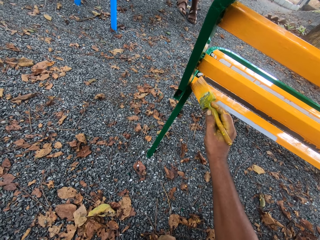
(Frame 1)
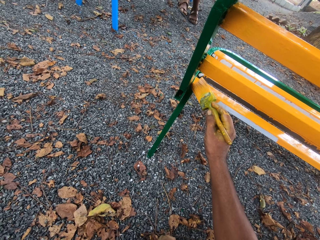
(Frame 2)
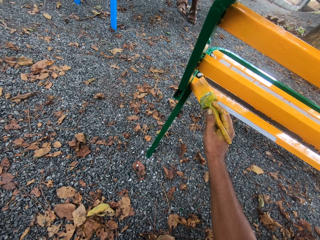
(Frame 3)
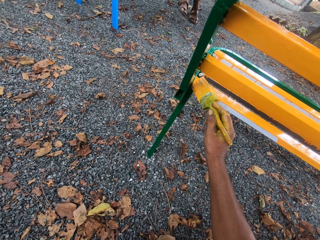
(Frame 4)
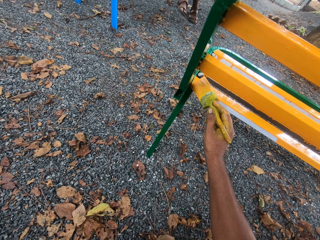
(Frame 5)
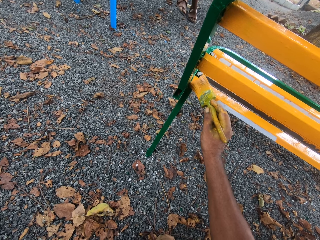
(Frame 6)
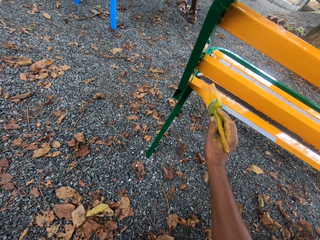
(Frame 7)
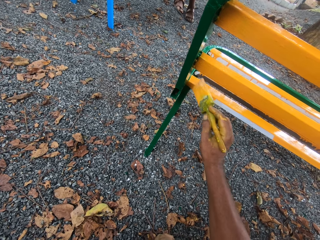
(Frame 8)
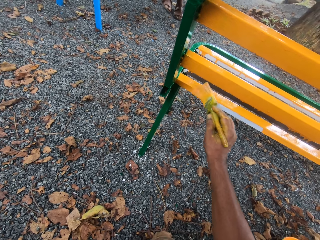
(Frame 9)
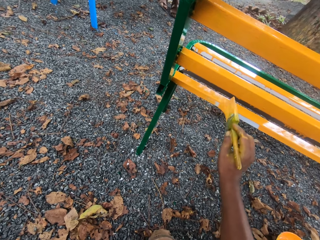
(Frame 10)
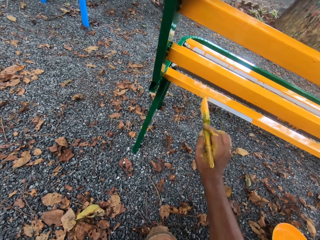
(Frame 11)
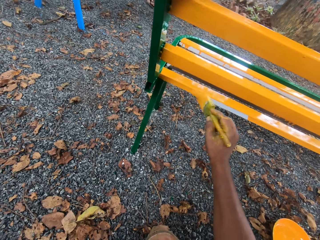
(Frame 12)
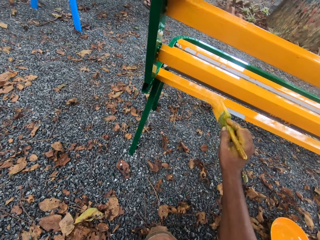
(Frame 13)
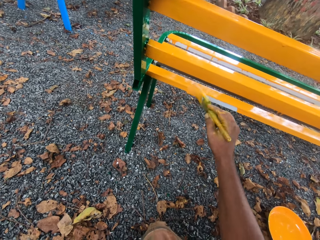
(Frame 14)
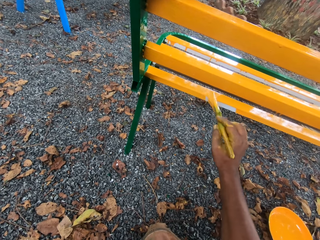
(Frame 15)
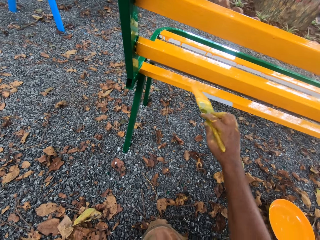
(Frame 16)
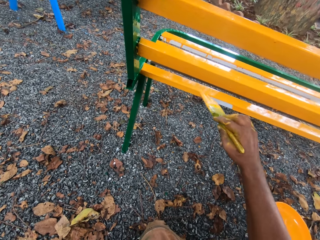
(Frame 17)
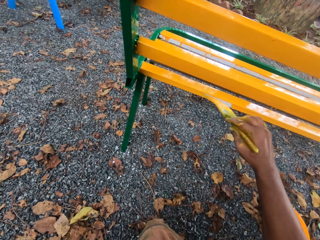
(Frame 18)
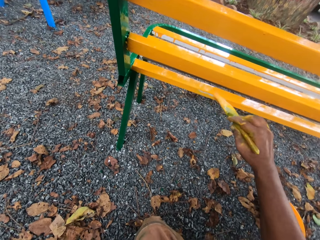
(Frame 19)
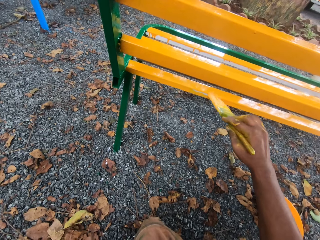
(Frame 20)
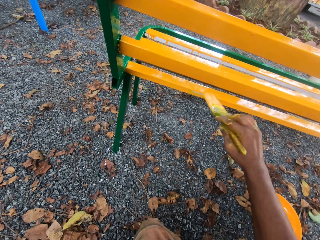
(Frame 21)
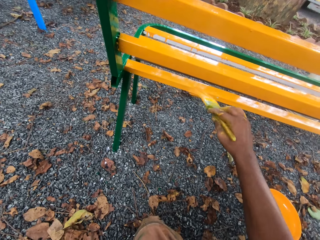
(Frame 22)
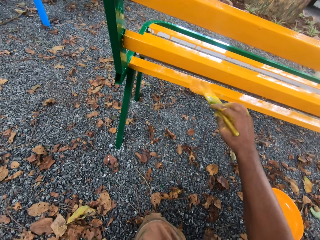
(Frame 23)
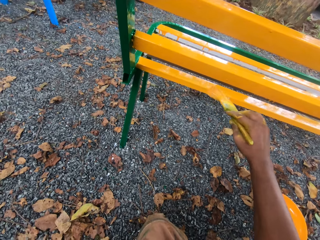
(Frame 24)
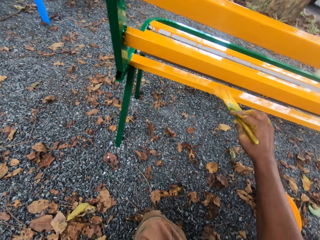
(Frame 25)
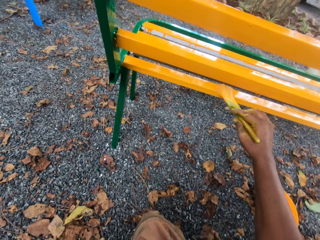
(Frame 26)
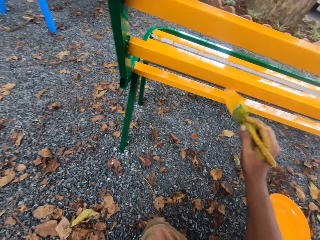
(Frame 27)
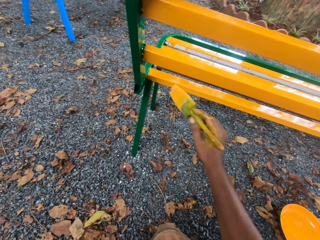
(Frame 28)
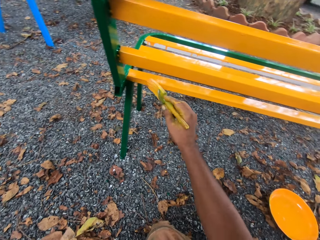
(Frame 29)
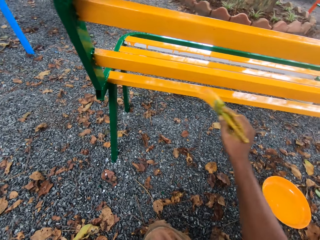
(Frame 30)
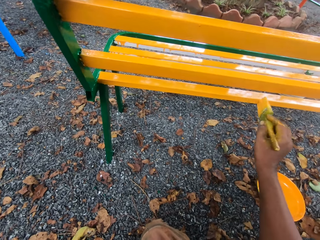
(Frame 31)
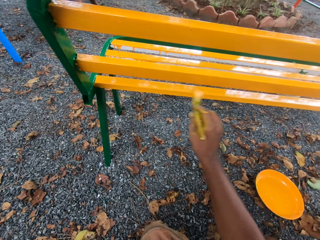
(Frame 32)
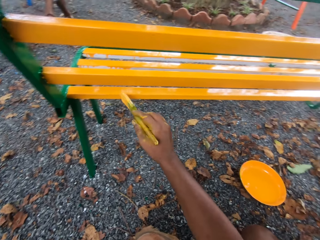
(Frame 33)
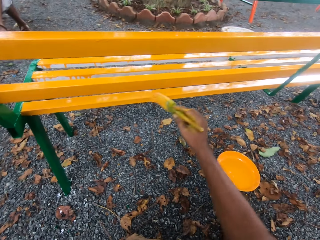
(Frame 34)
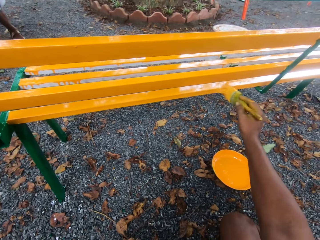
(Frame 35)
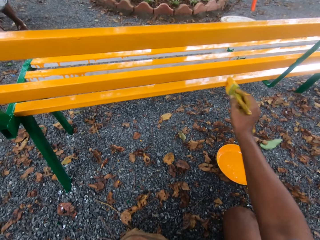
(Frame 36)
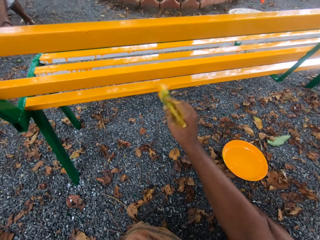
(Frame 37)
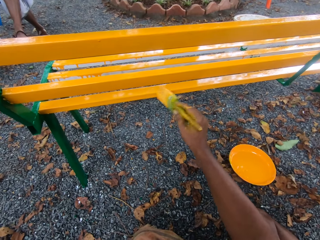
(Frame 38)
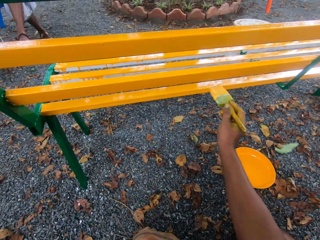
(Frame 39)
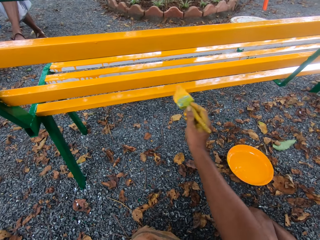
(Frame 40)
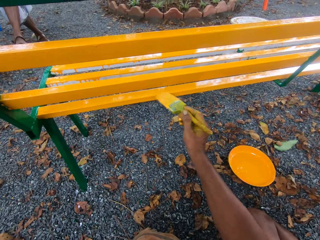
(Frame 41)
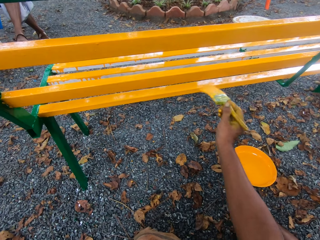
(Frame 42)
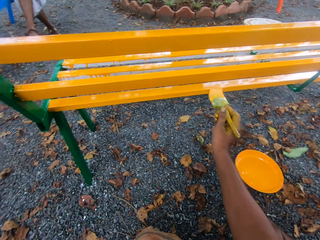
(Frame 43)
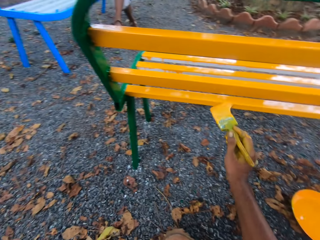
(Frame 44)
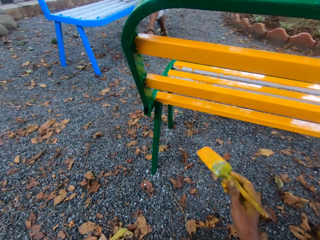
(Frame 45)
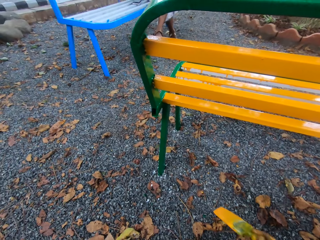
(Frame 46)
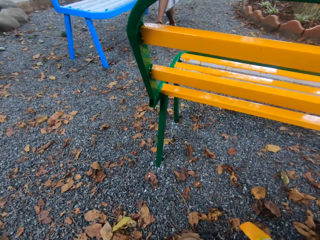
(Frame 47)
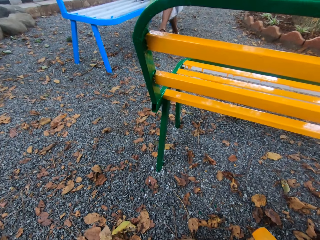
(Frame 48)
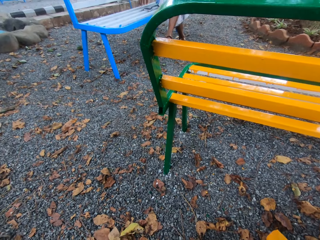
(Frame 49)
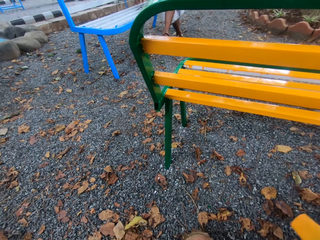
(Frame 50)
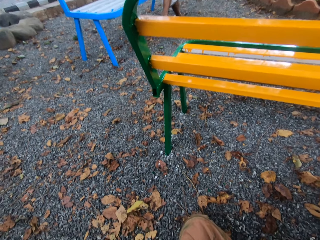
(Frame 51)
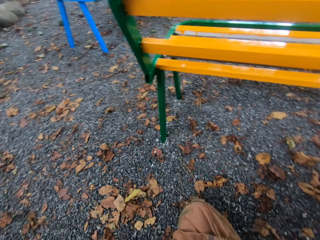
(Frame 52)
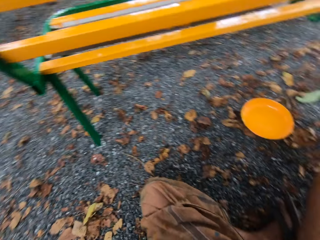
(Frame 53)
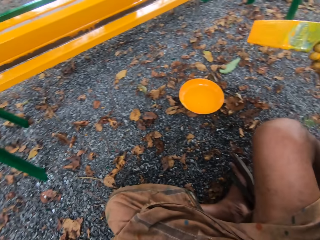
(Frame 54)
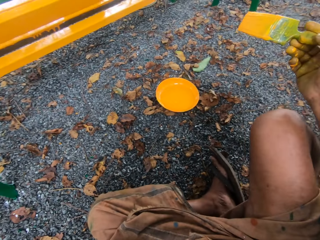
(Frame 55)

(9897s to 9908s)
The camera wearer paints a bench with a brush. They paint the bench with the brush again.

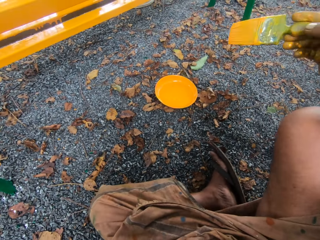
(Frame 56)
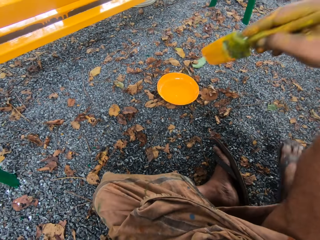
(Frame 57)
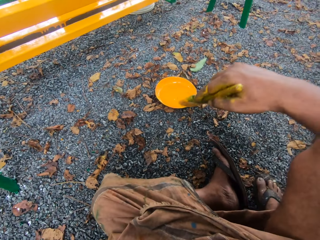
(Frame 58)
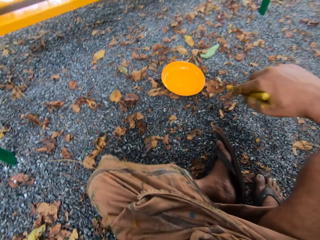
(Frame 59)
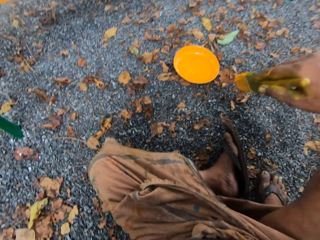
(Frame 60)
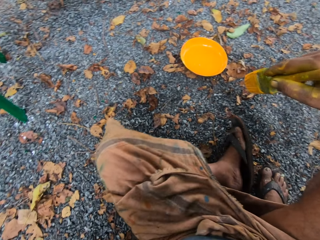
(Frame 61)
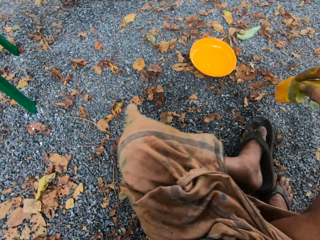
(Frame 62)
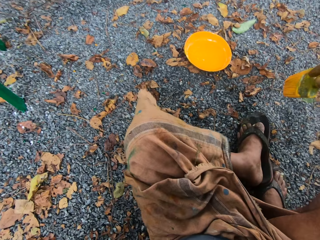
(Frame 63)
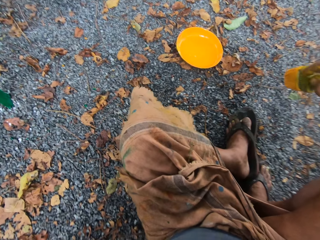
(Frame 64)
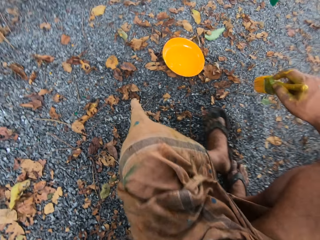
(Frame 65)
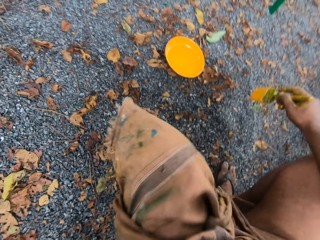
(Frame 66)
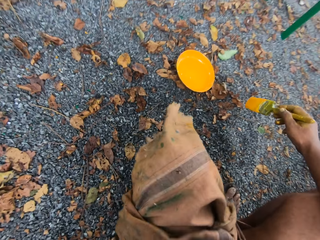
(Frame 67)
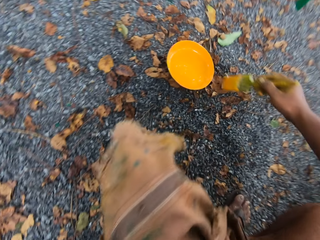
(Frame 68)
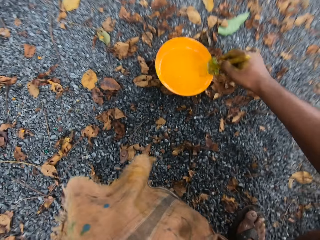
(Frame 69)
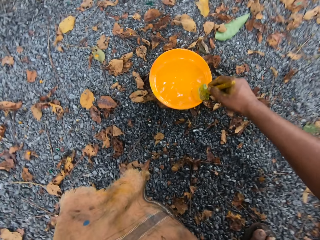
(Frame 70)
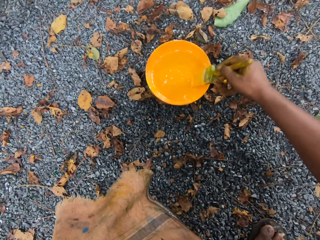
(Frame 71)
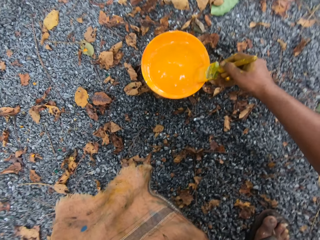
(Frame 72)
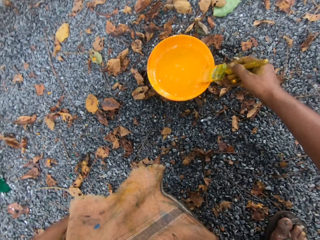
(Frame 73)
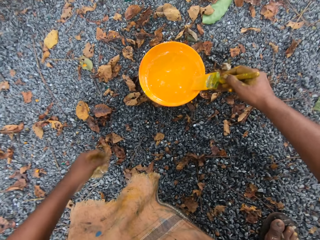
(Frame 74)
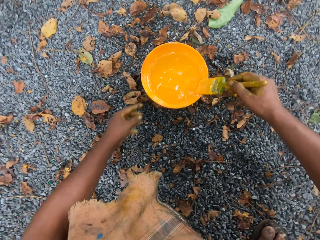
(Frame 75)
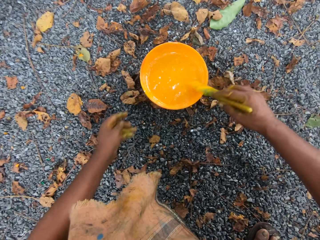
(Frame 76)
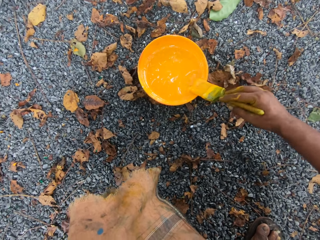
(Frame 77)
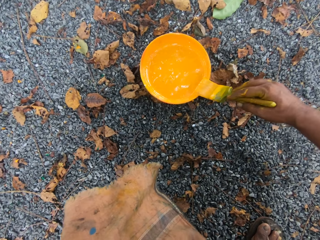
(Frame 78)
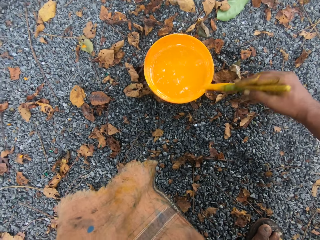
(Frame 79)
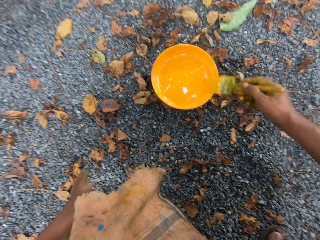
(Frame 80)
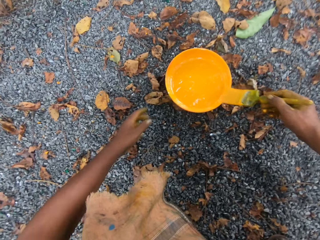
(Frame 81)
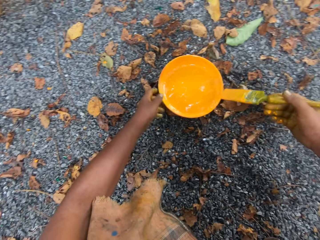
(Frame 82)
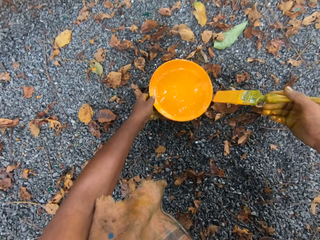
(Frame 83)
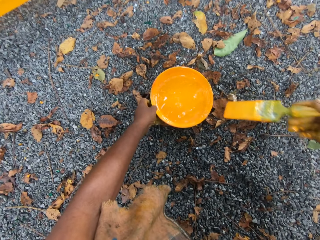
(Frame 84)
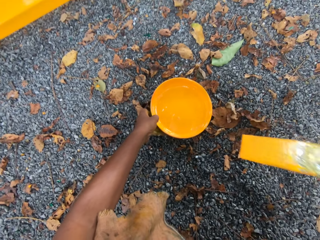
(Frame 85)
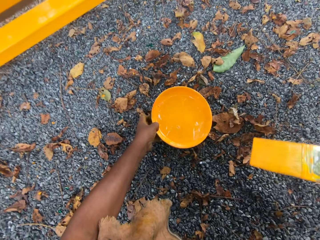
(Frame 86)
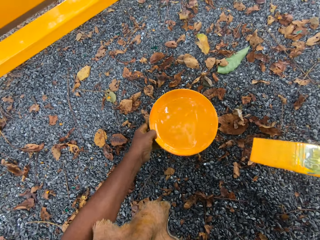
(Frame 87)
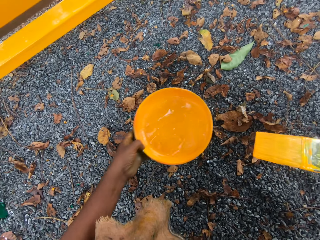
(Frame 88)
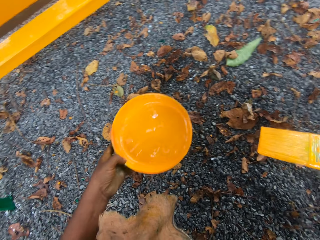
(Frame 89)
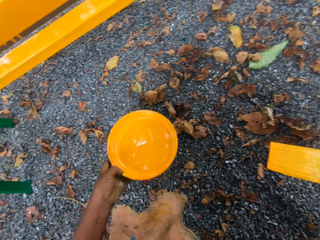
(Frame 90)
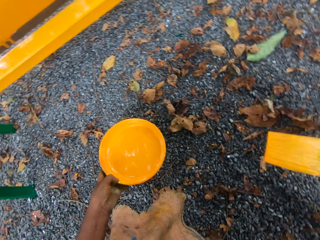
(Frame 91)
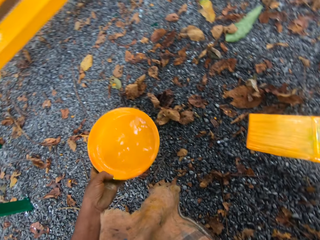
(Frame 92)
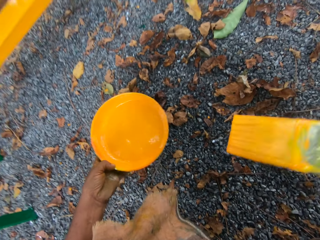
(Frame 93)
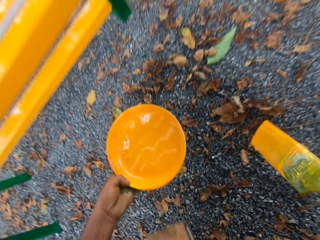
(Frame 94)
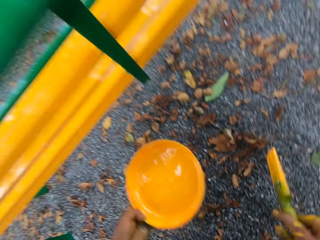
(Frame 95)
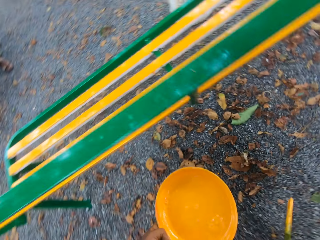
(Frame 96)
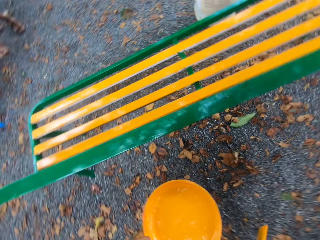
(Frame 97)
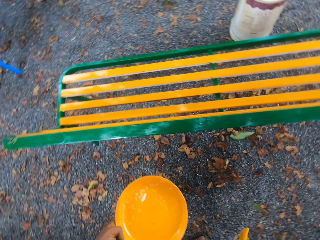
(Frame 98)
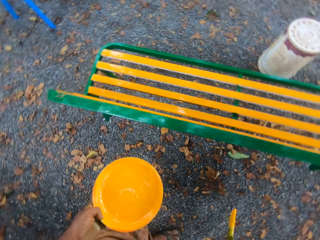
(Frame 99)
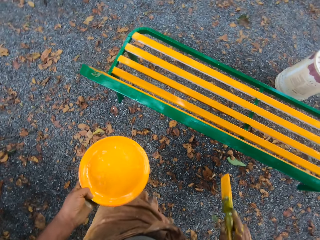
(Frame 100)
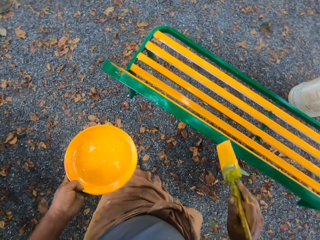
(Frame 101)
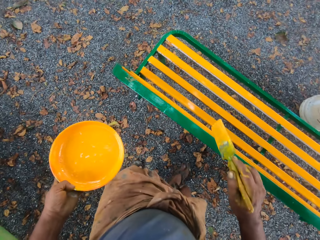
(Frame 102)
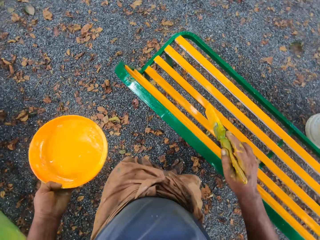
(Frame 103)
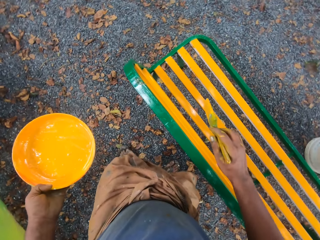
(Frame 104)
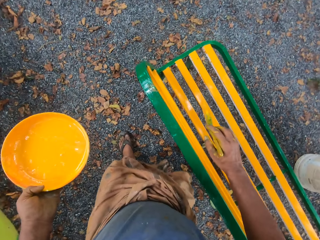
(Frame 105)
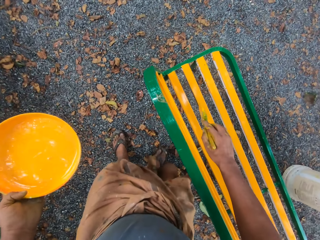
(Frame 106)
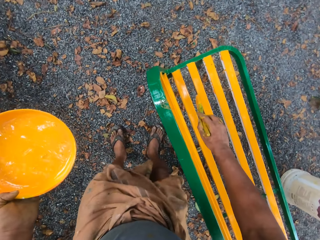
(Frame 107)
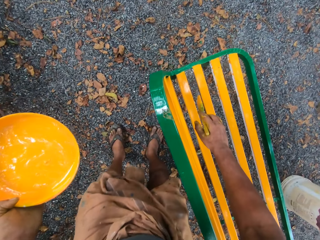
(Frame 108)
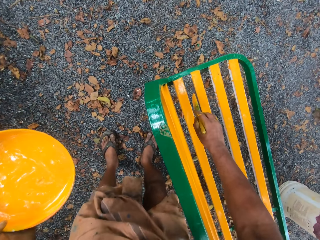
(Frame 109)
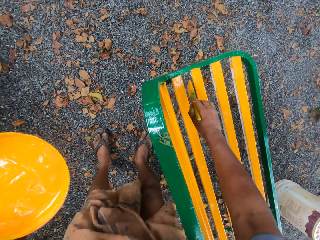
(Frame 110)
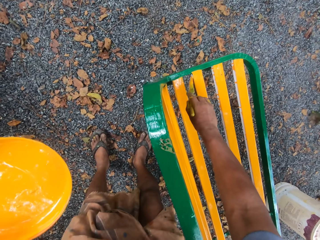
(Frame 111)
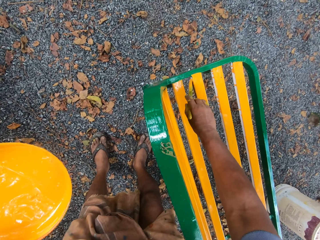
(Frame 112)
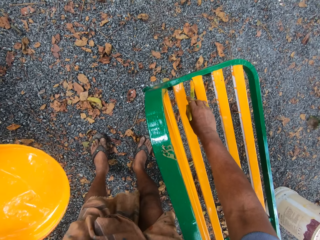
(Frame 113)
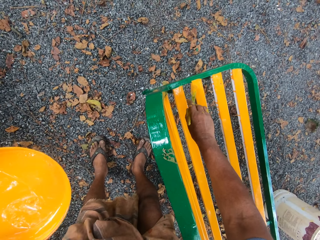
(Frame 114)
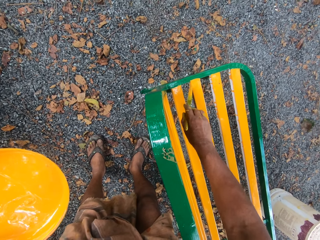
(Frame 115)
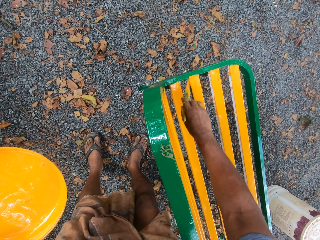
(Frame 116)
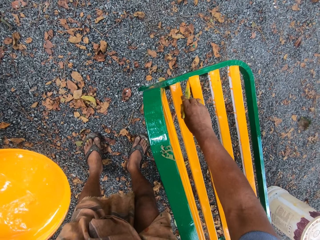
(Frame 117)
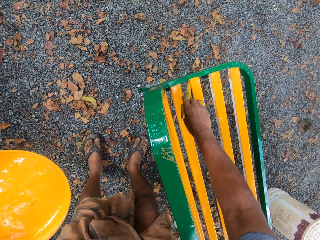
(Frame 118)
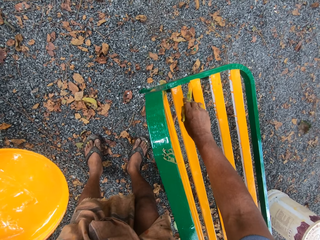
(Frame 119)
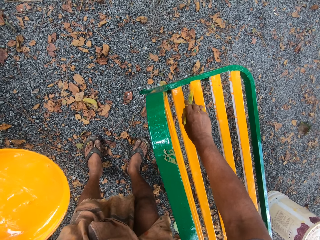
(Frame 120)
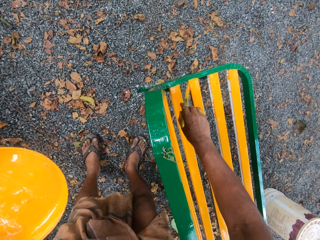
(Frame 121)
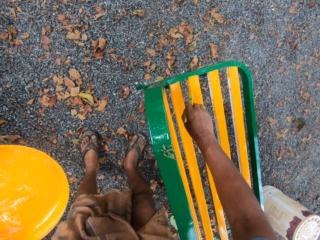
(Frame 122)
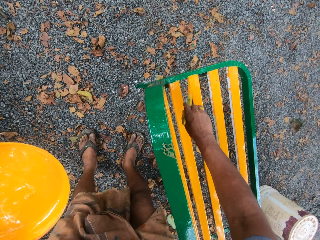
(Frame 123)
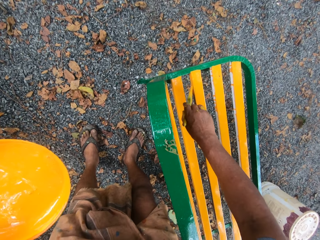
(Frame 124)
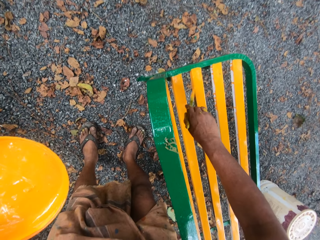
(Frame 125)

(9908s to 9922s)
The camera wearer squats. They scoop paint in a paint tray with a paint brush. They move a hand. They move the paint brush on the paint tray. They hold the paint tray with a hand. They pick up the paint tray with a hand. They paint a bench with the paint brush.
